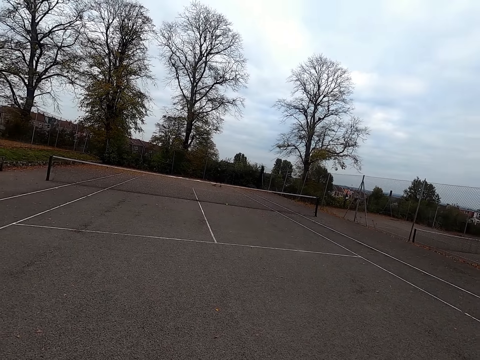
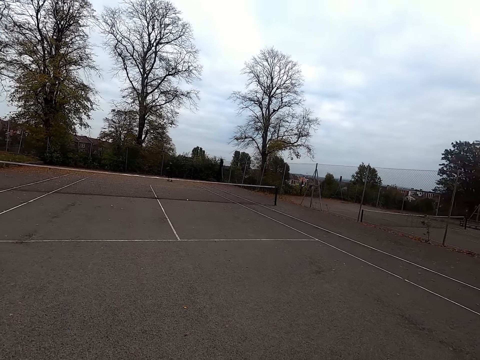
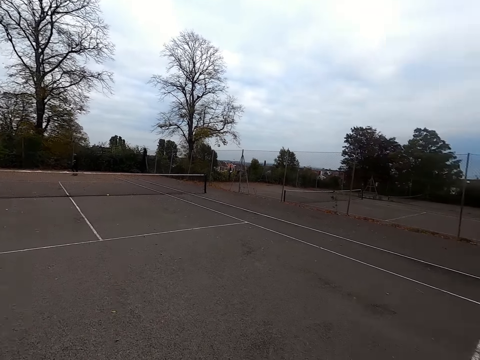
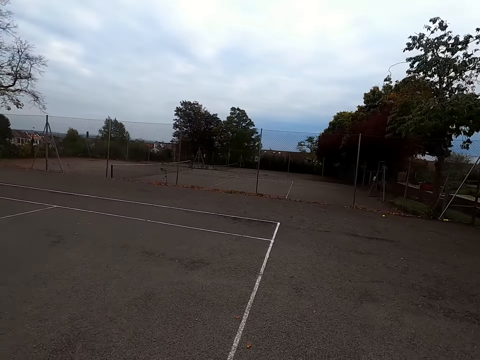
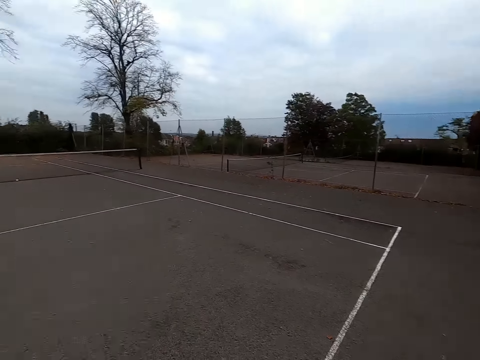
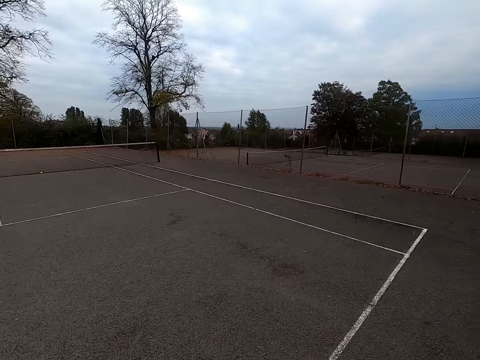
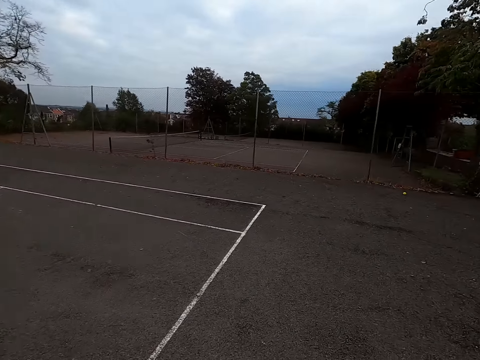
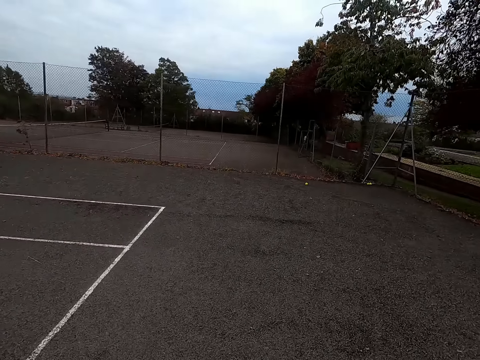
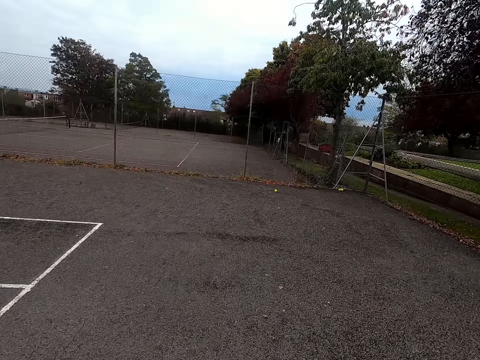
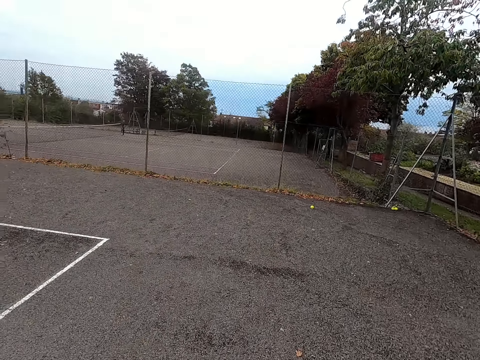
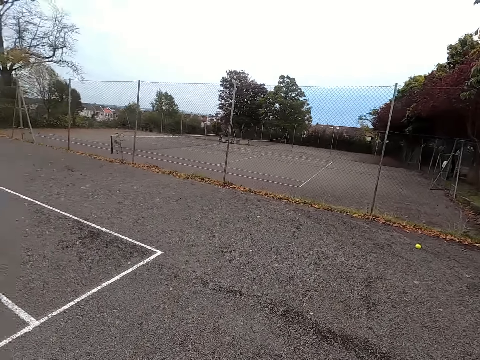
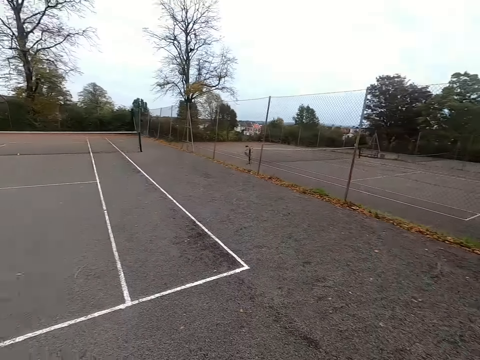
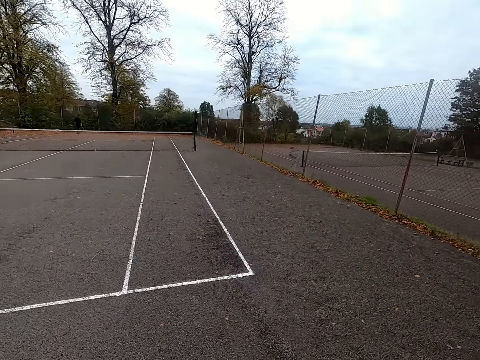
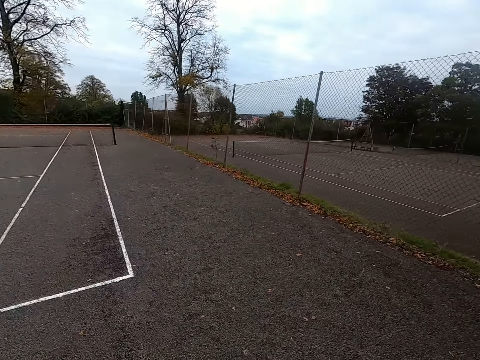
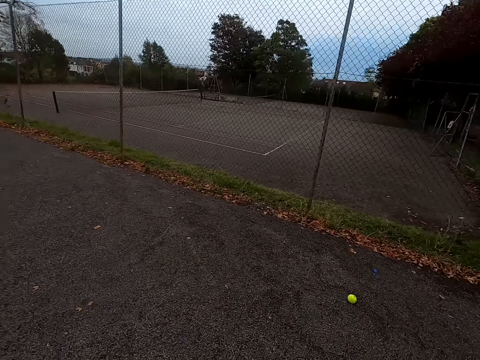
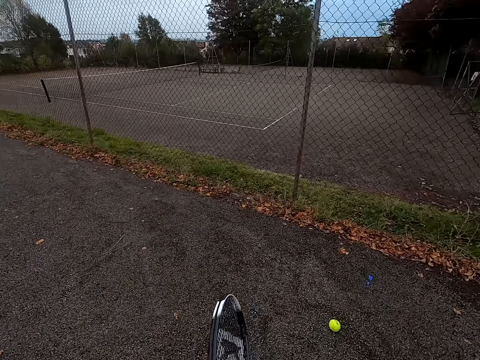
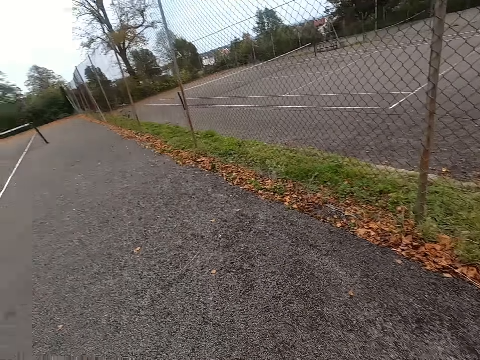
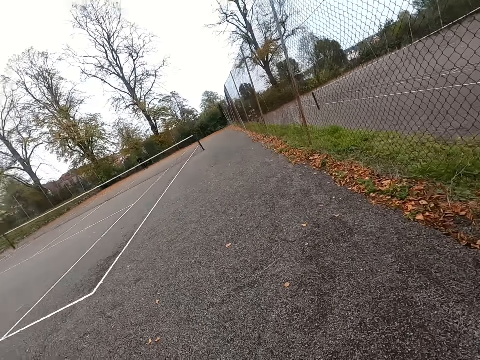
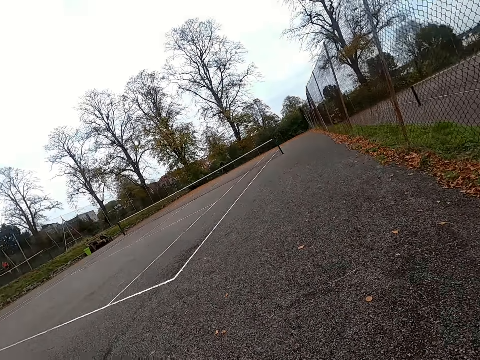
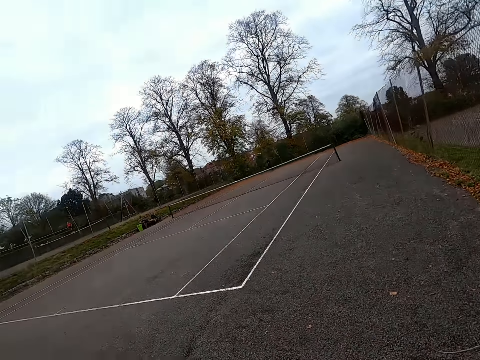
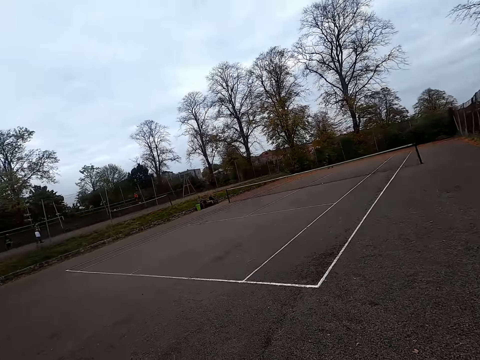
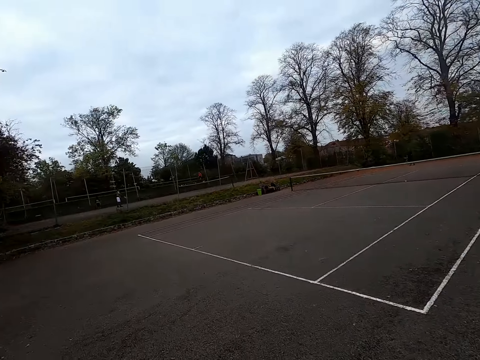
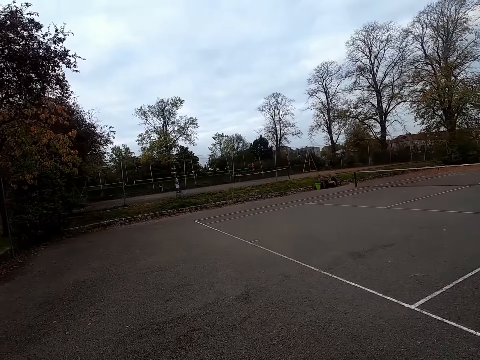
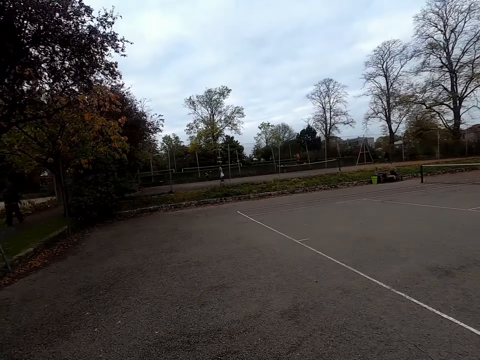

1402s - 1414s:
The camera wearer walks around the tennis court.

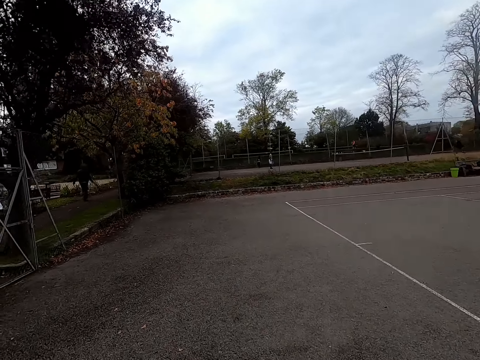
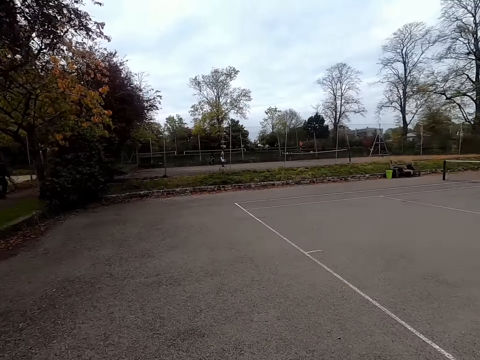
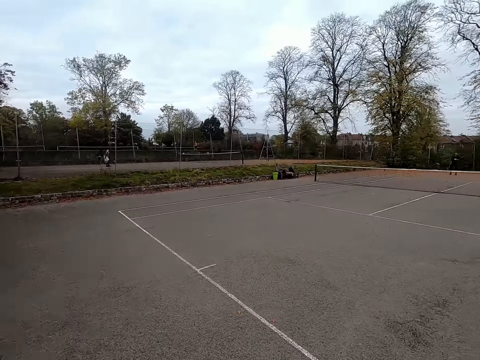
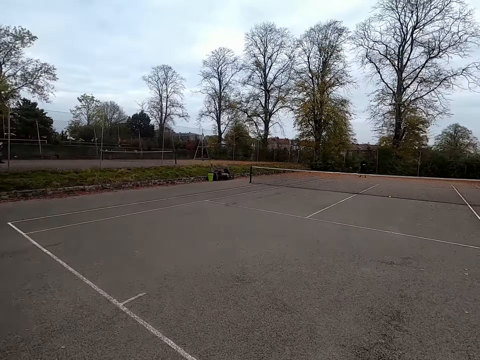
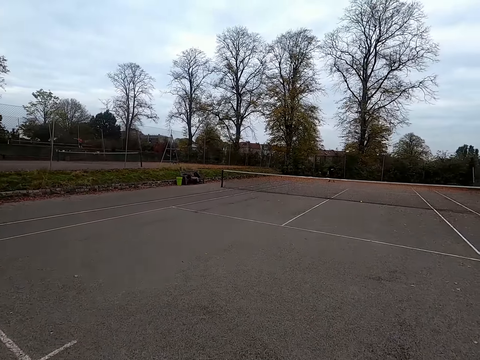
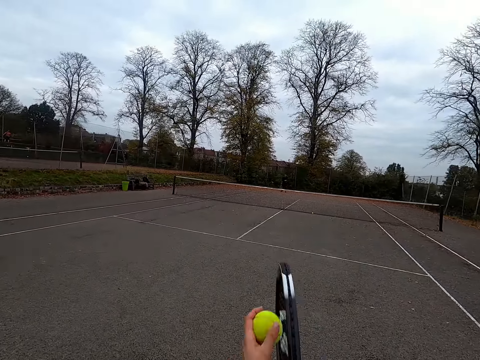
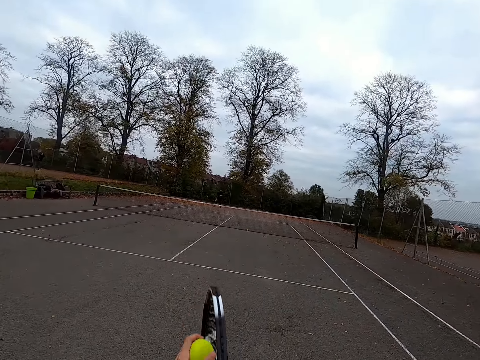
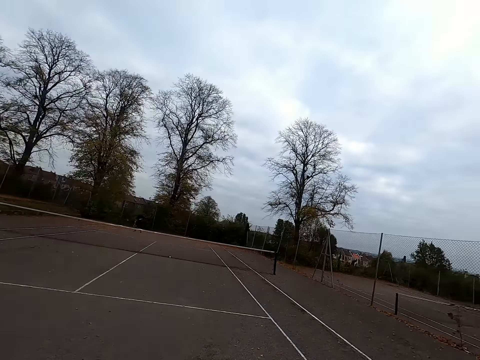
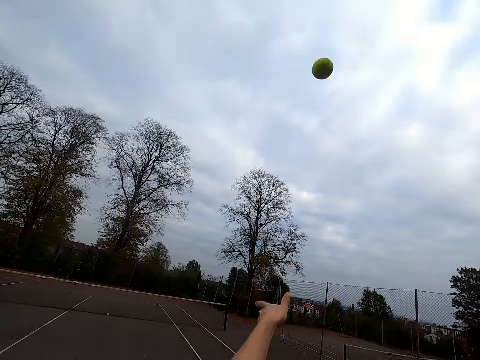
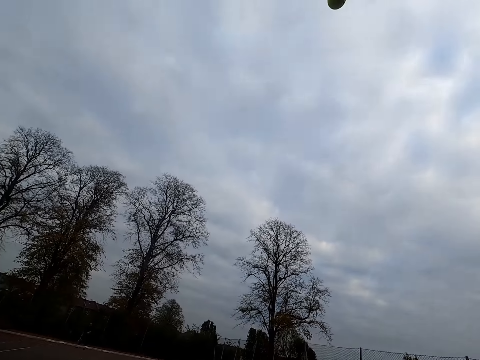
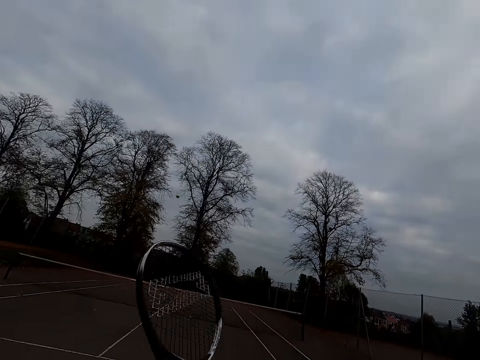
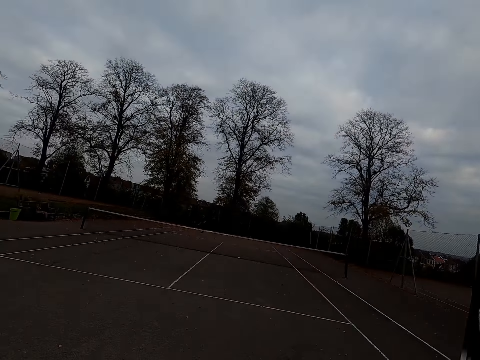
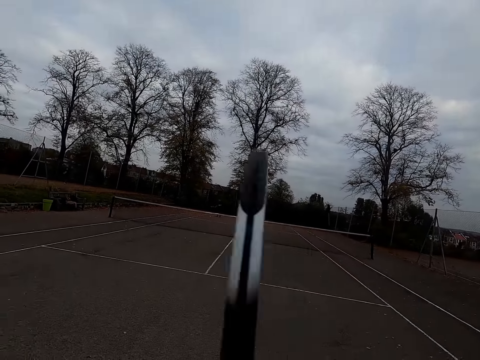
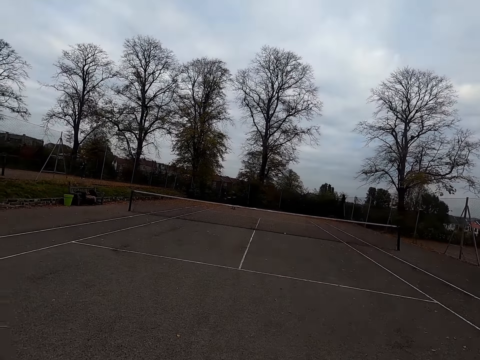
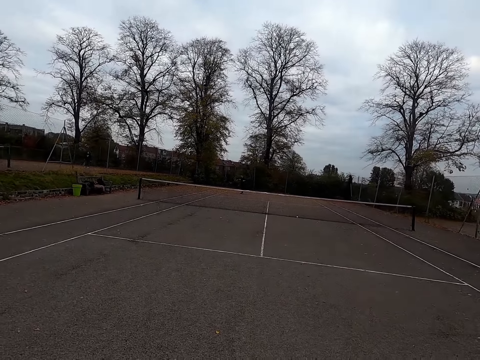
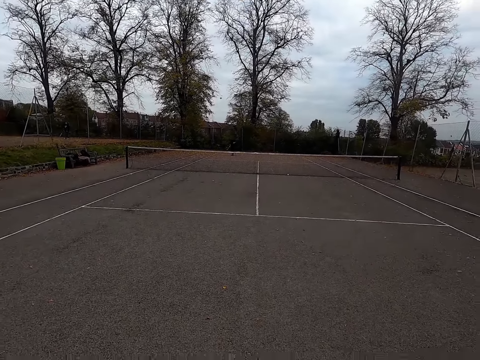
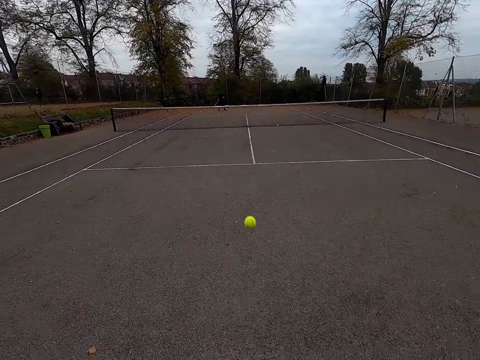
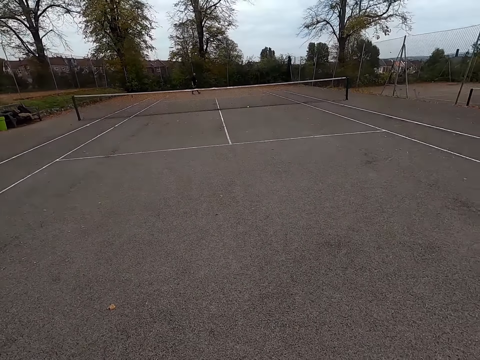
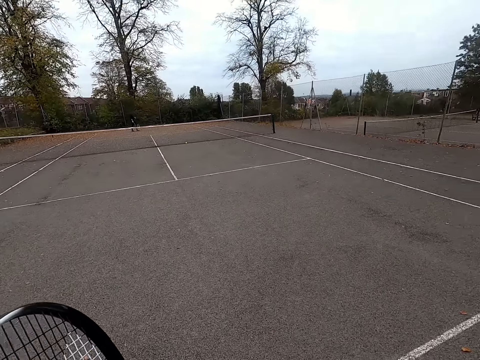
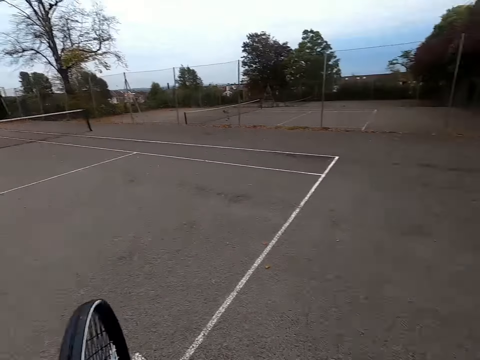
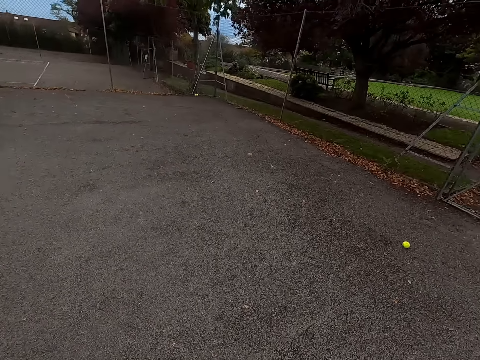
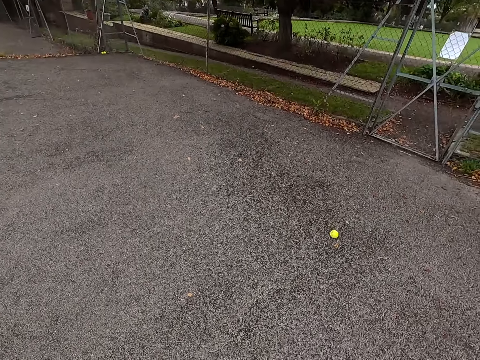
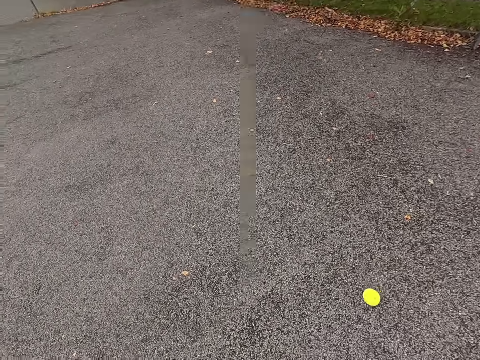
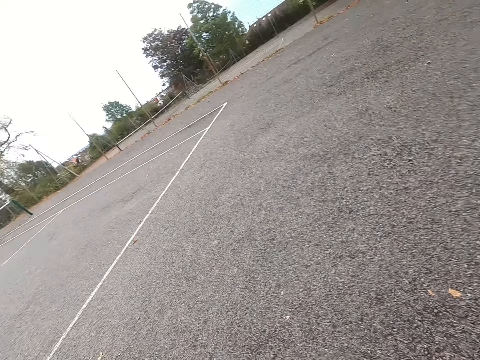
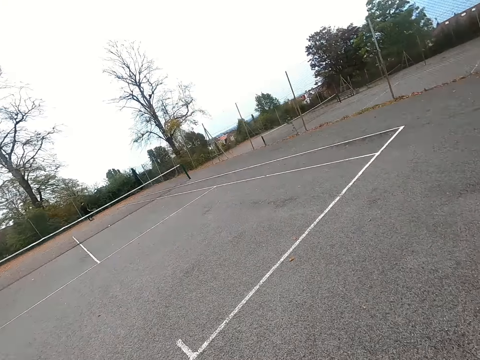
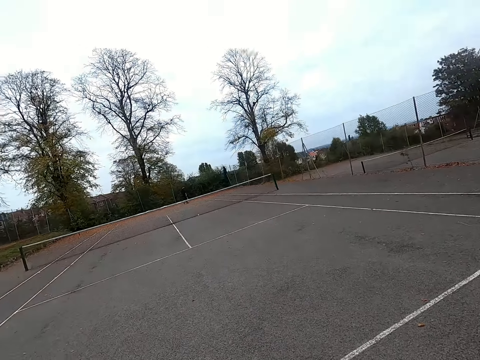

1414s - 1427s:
The camera wearer holds the ball on the racket. They throw the ball. They hit the ball with the racket. They walk around the tennis court.

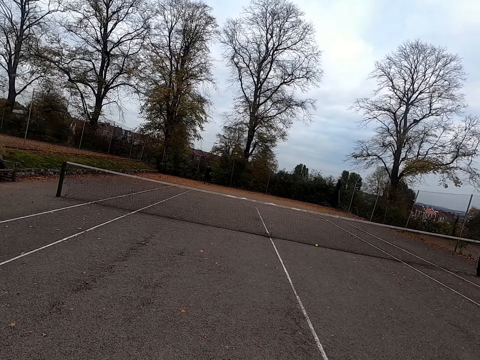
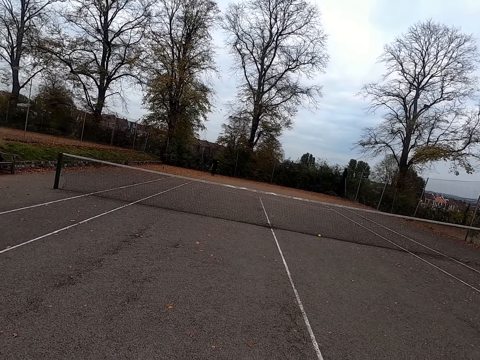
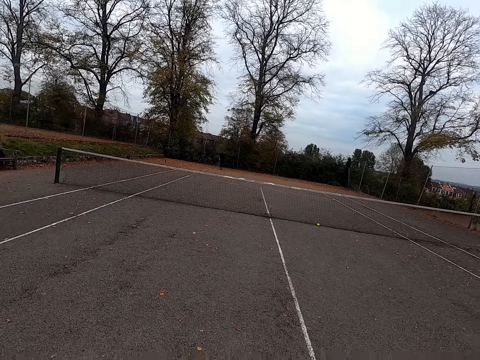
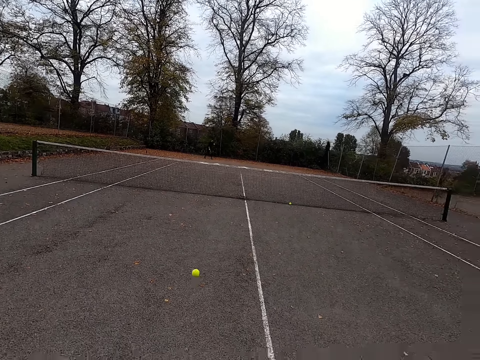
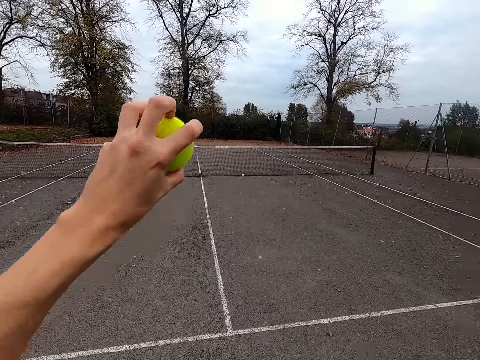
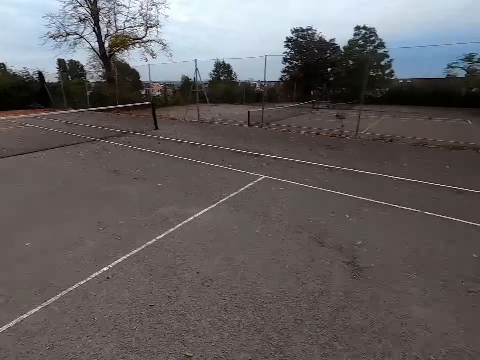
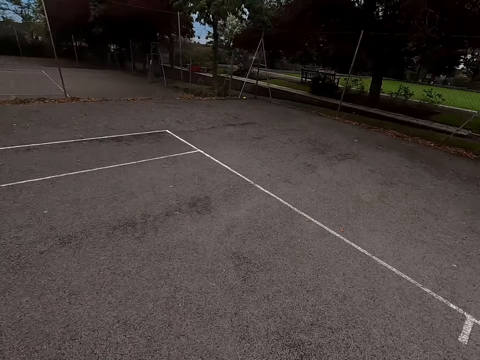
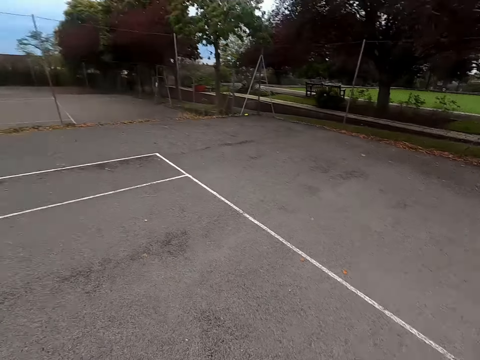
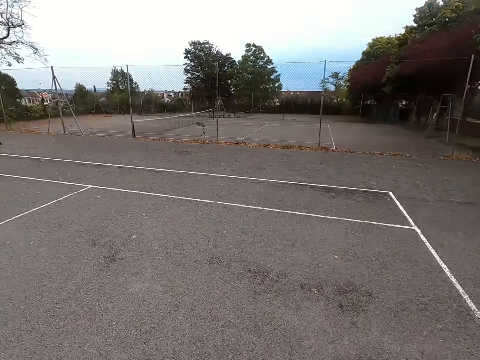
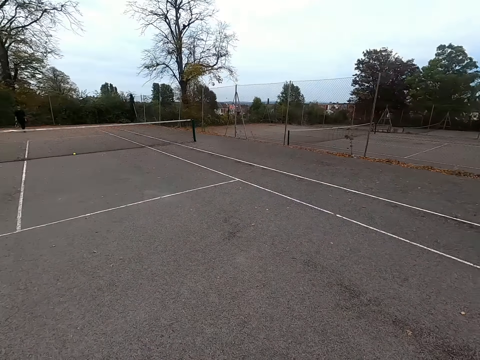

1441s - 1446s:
The camera wearer catches the tennis ball with his hands. He walks around the tennis court.
